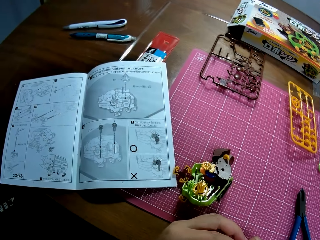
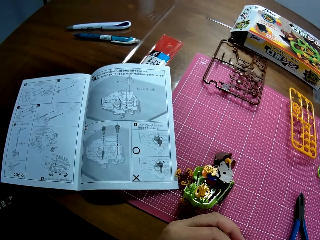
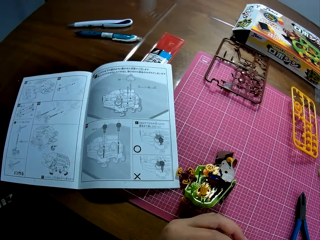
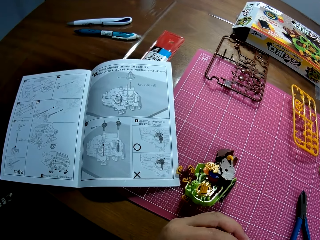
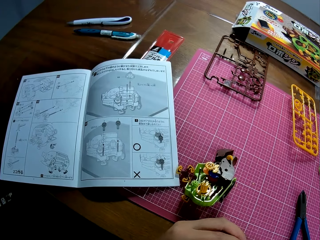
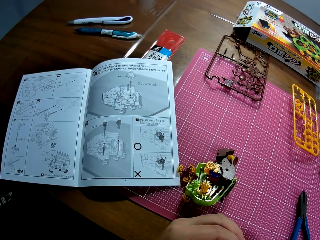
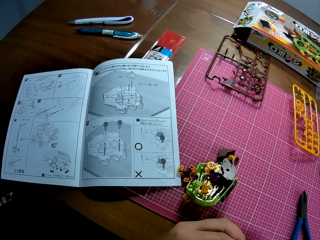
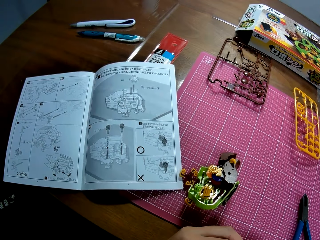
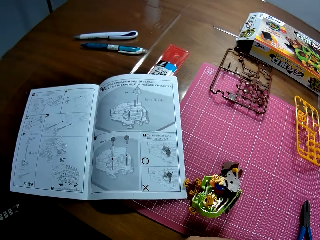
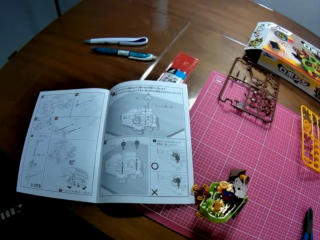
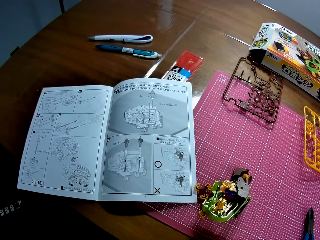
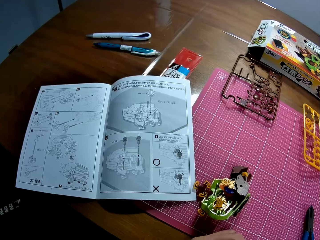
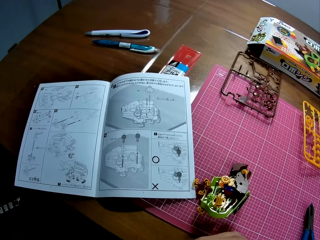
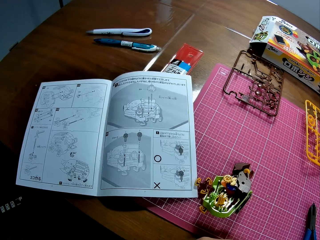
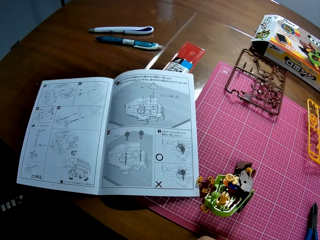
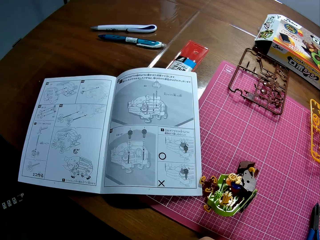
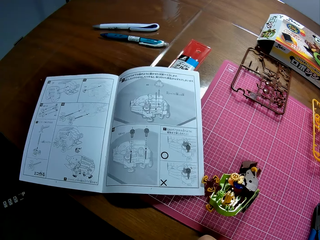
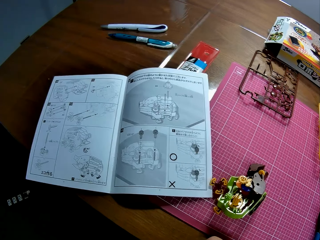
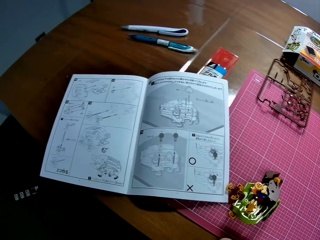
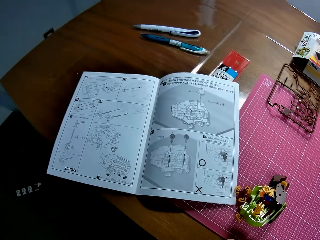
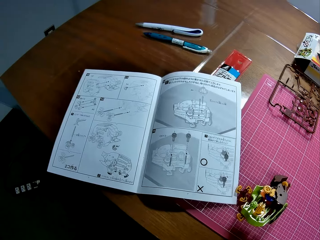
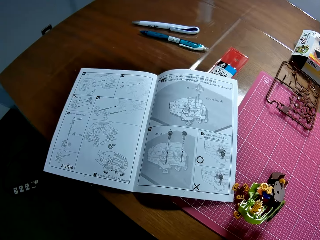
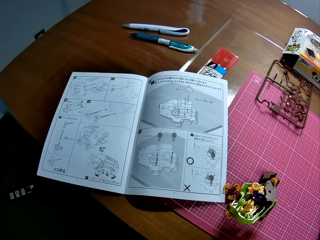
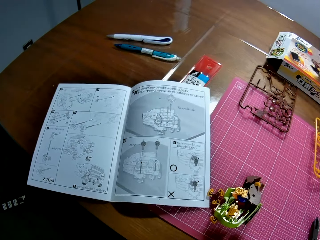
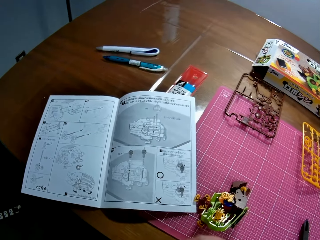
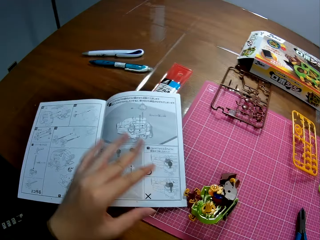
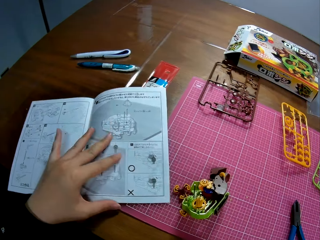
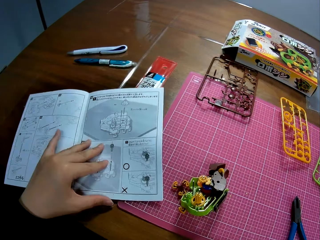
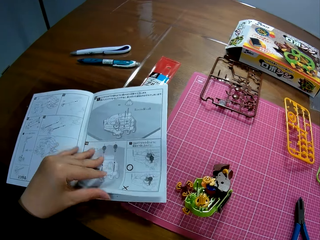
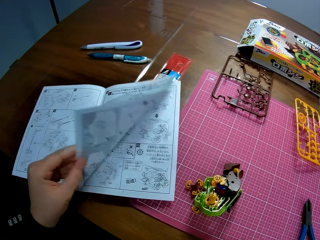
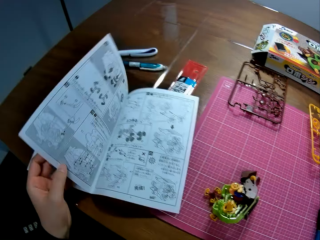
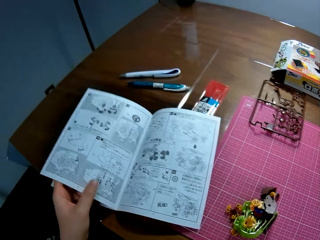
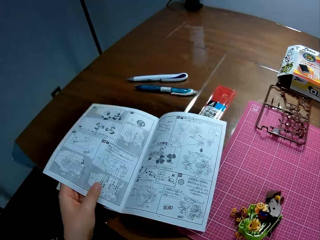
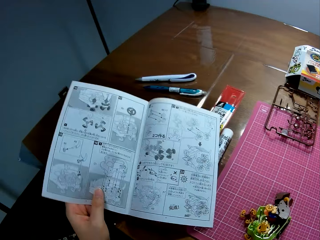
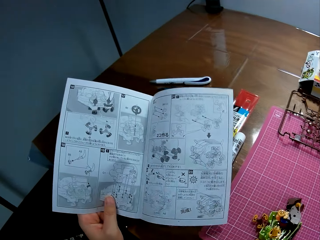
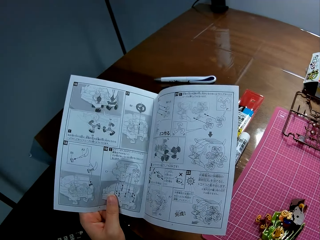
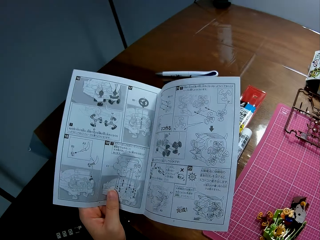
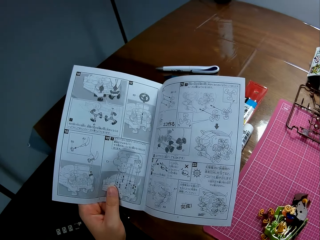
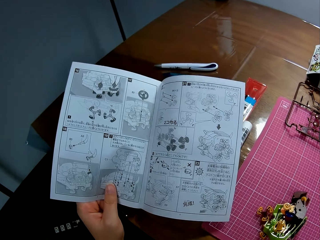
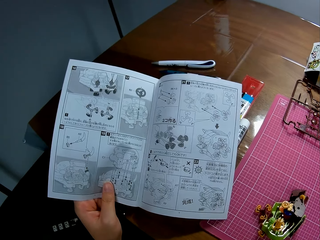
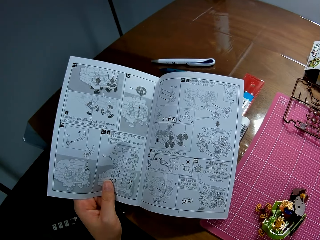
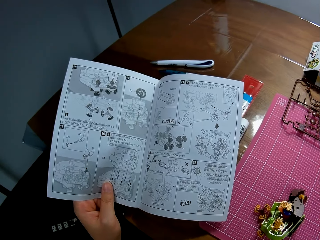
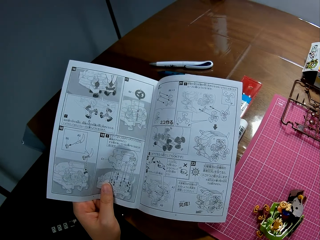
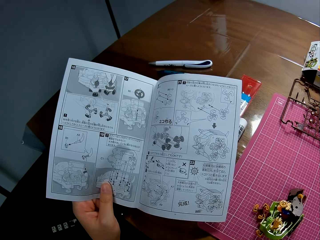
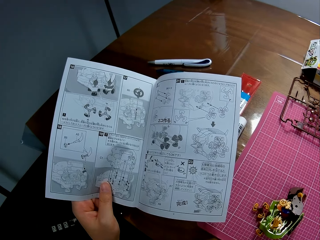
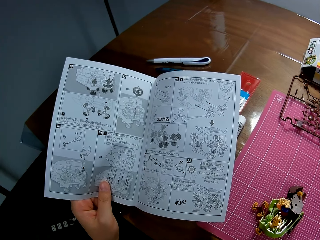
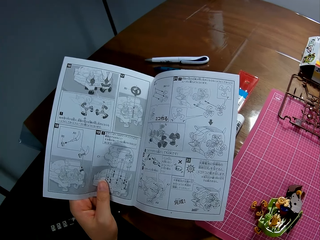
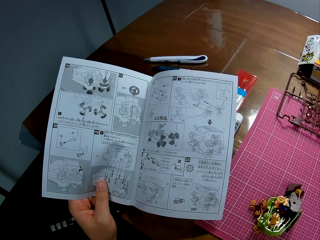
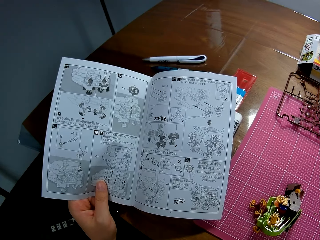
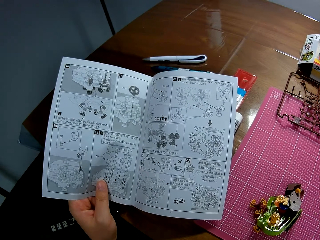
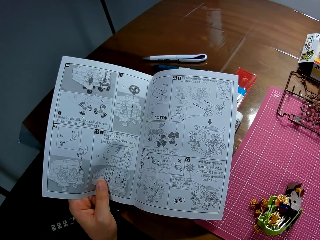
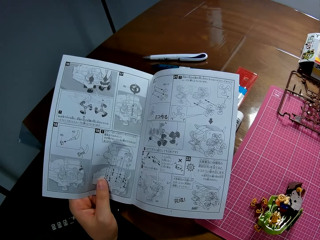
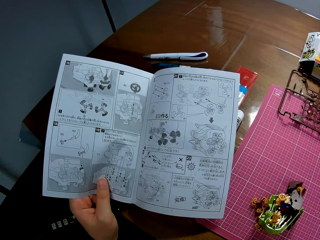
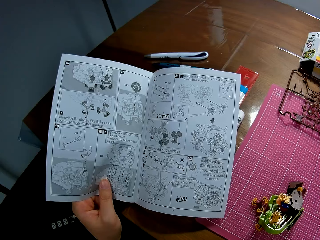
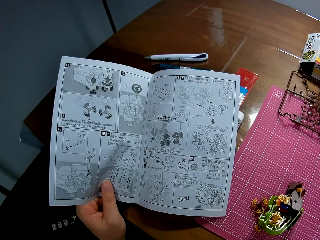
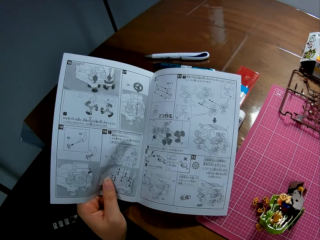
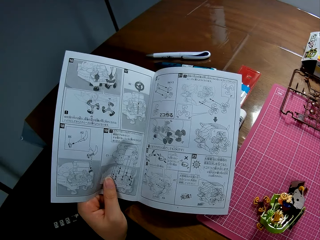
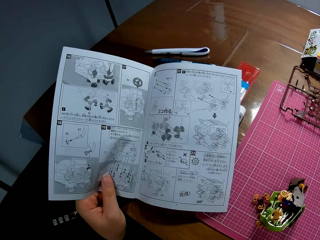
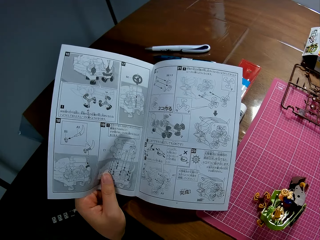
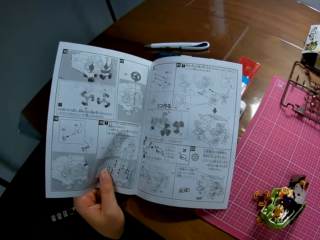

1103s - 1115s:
The camera wearer opens the manual book. He flips the manual to another page with his left hand. He studies the manual.

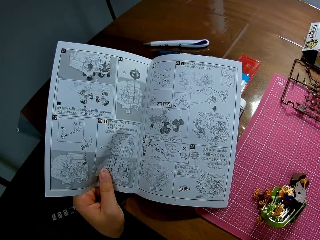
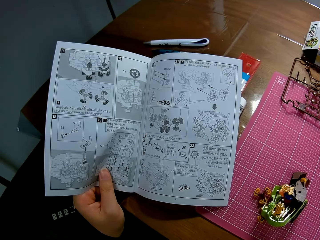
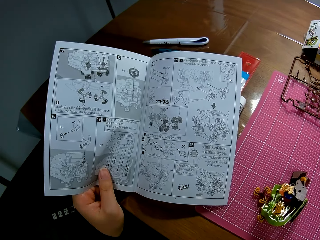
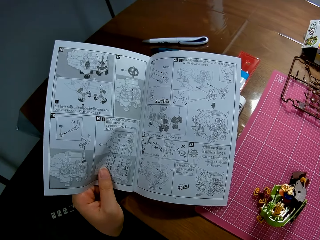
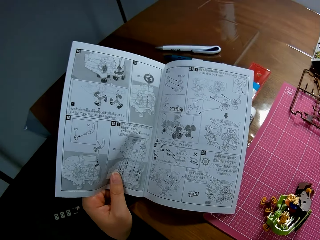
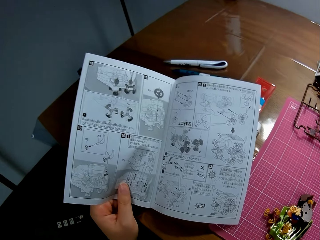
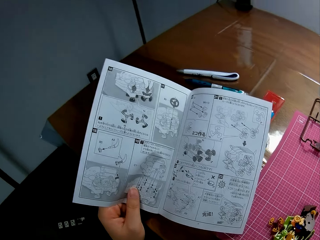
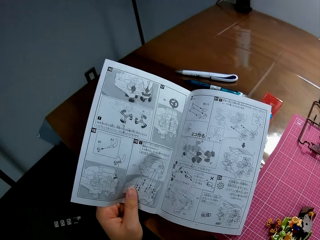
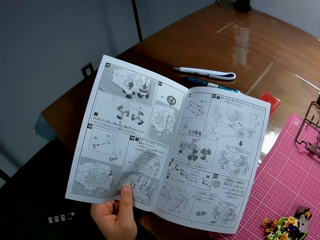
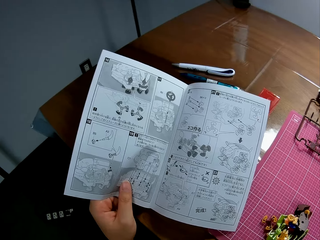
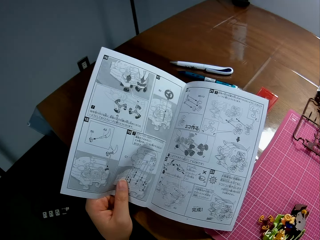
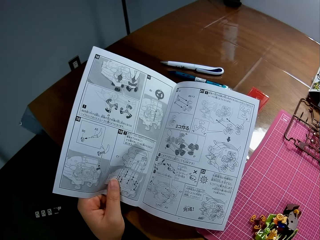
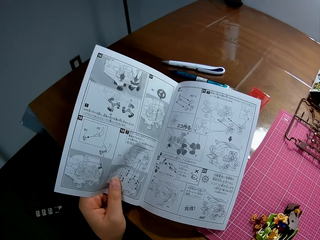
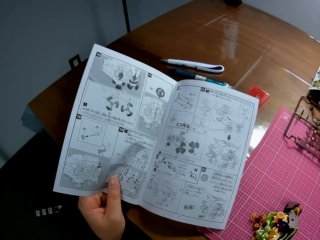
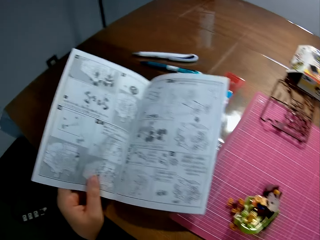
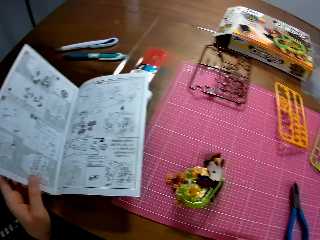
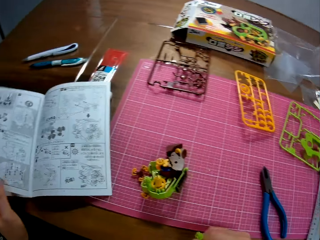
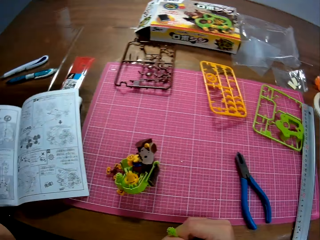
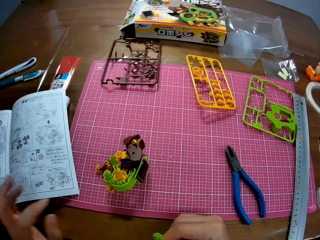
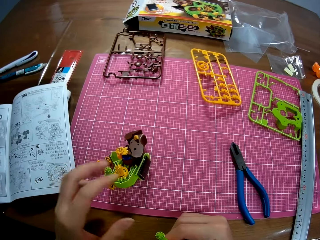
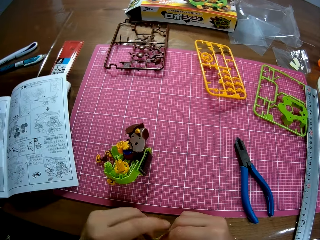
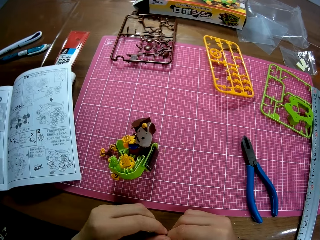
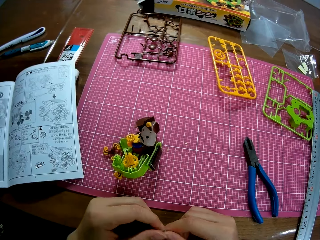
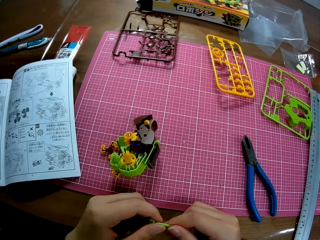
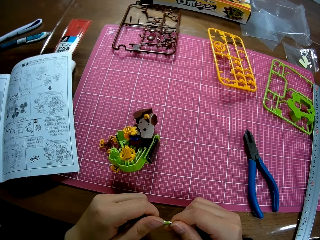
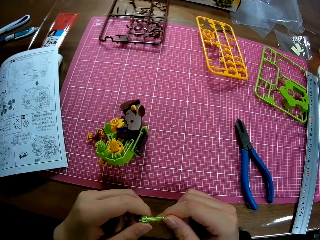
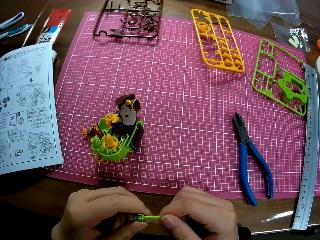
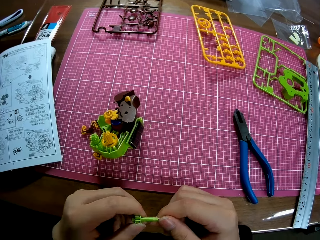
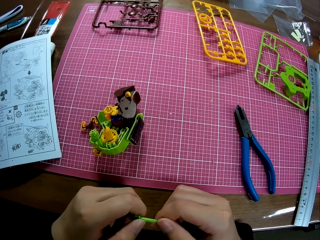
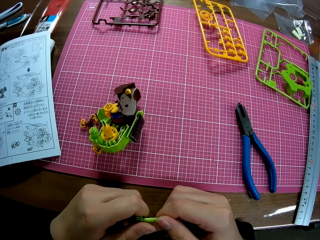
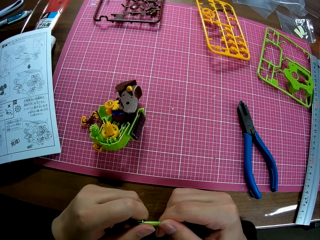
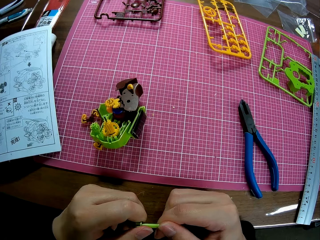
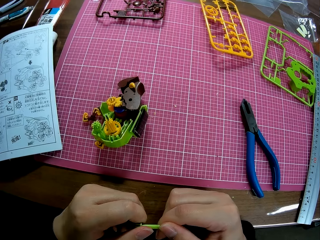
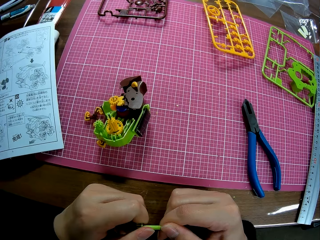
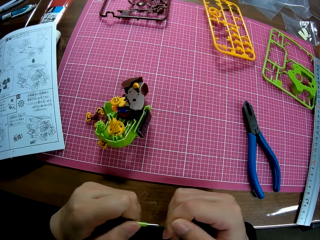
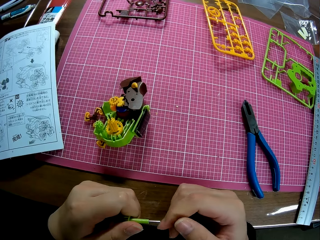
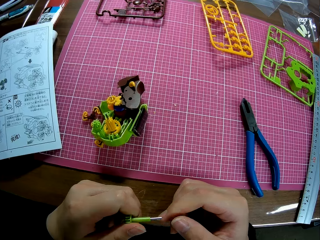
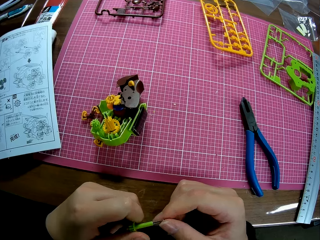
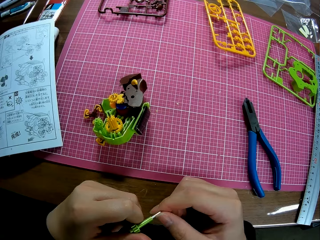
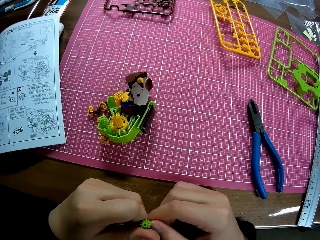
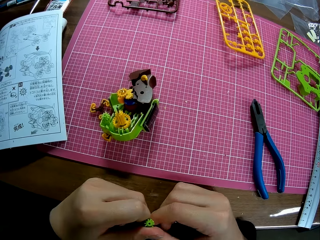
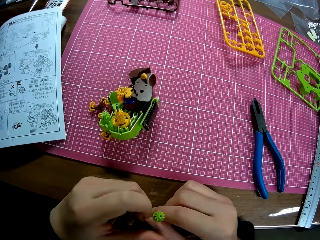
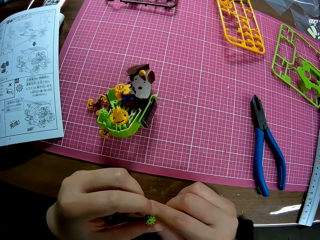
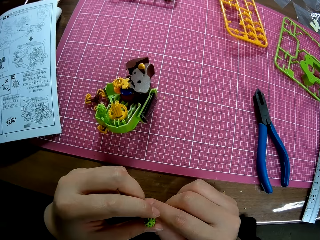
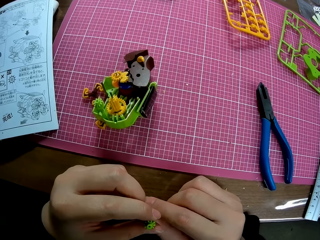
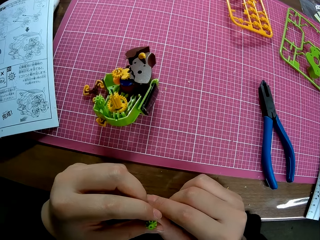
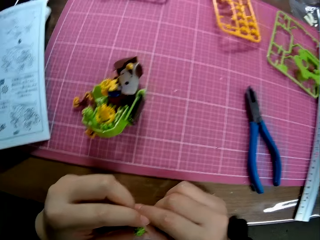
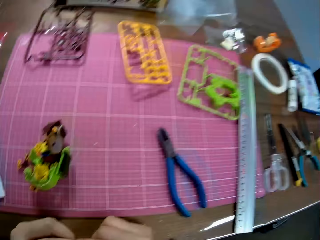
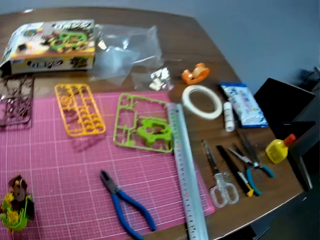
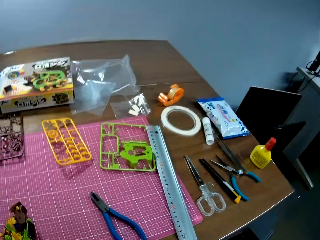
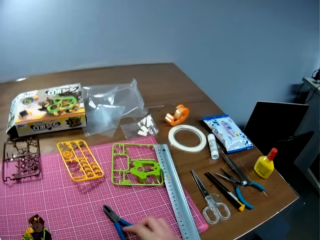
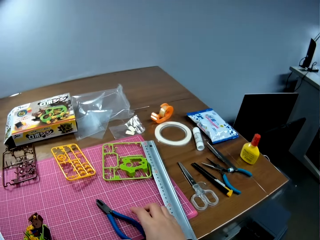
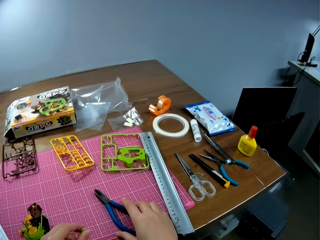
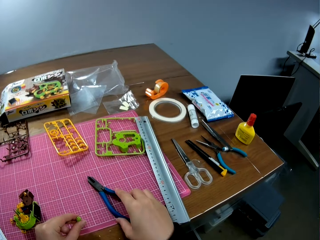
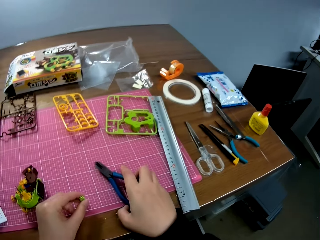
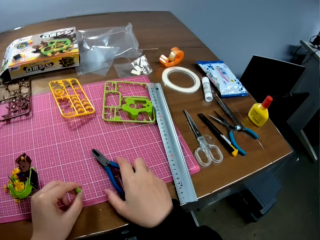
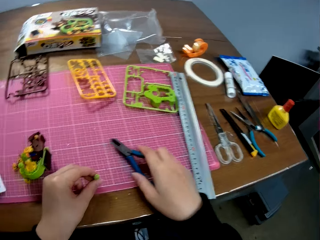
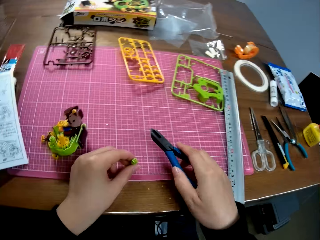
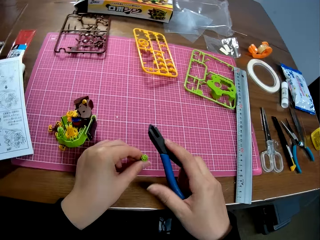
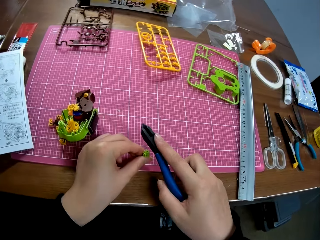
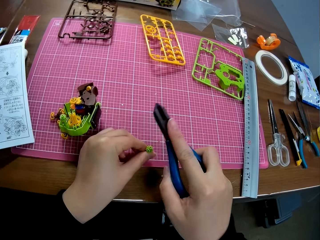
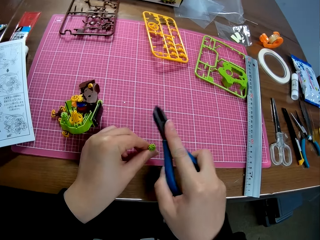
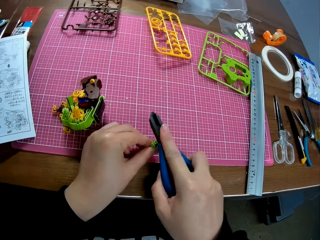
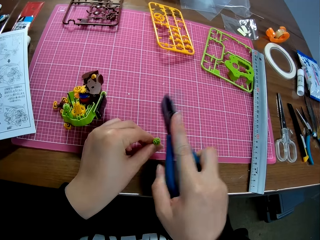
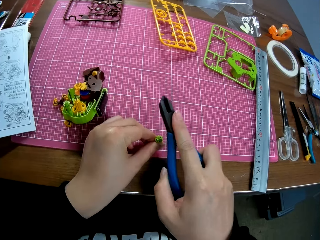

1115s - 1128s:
The camera wearer removes the hand from the manual book. He holds the plastic model and adjusts the shaft with both hands. He picks up the pliers from the table with his right hand. He hits the plastic model using the pliers.
